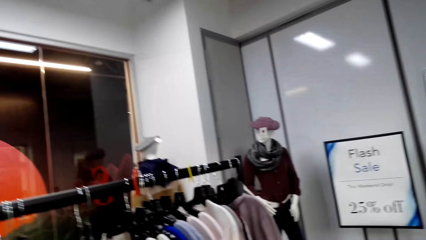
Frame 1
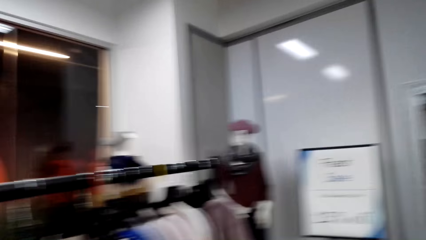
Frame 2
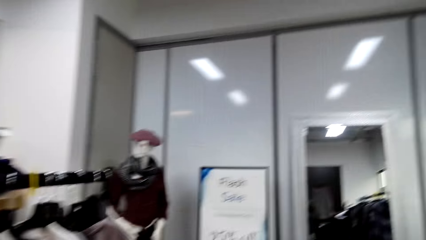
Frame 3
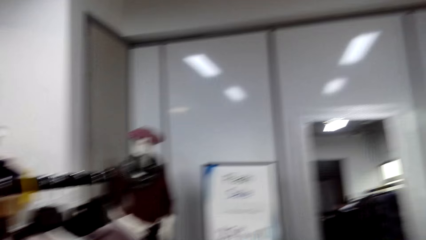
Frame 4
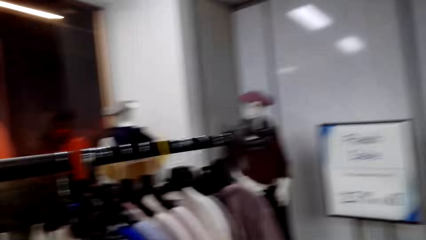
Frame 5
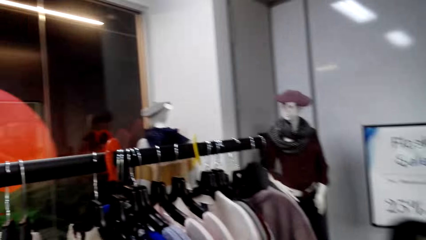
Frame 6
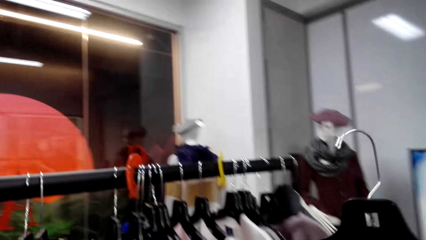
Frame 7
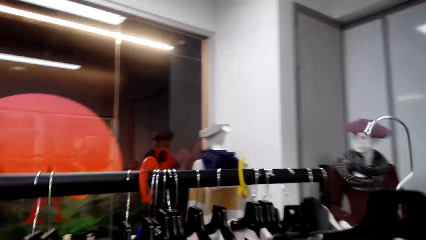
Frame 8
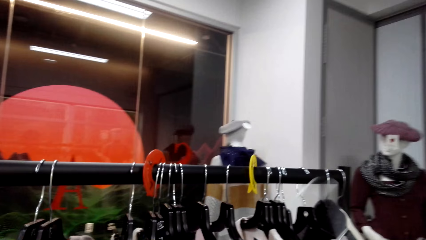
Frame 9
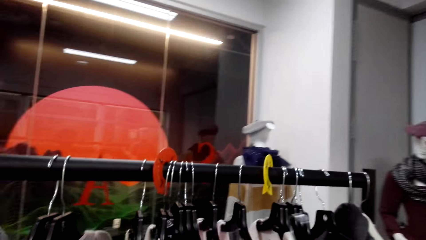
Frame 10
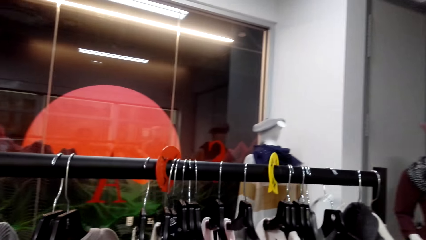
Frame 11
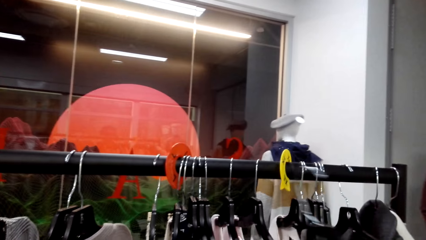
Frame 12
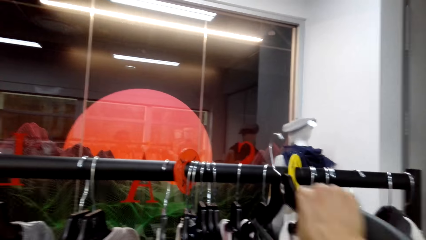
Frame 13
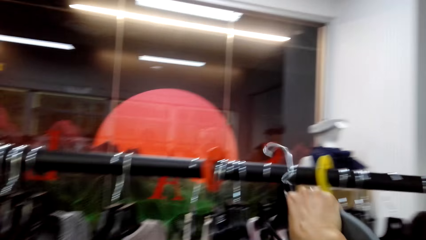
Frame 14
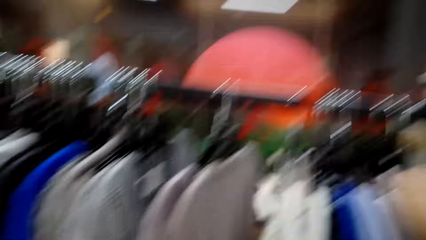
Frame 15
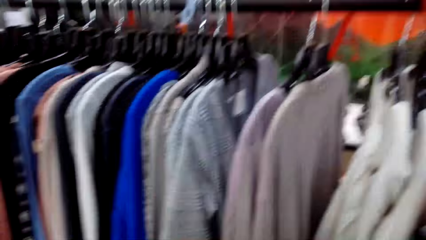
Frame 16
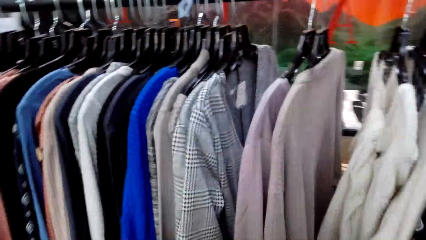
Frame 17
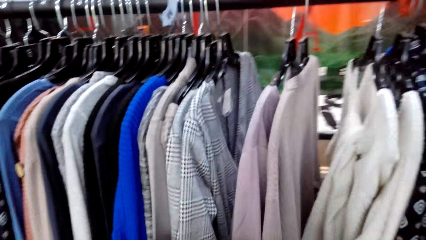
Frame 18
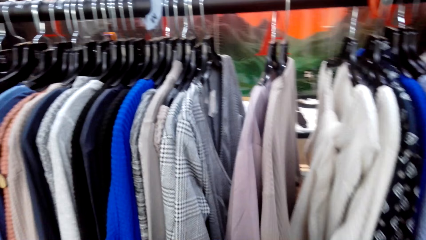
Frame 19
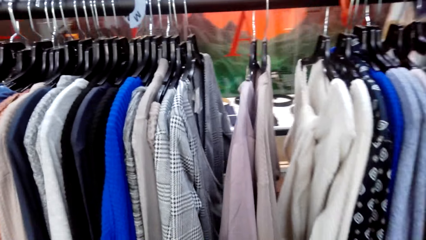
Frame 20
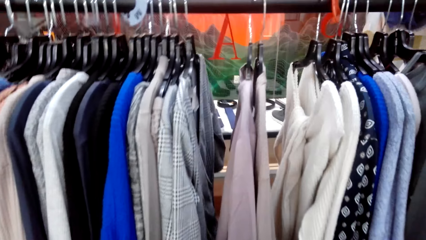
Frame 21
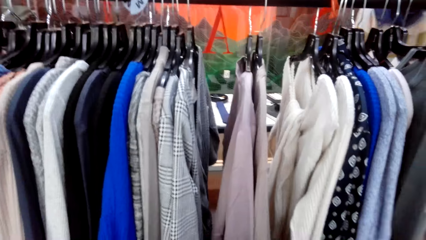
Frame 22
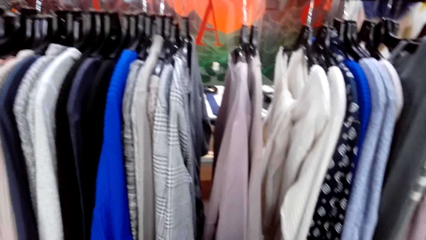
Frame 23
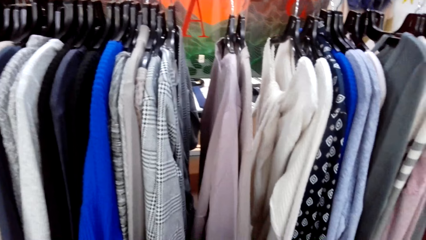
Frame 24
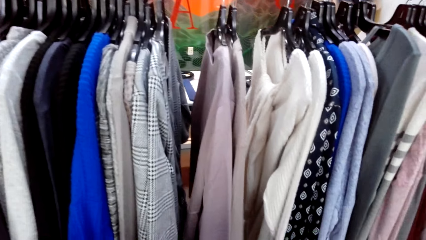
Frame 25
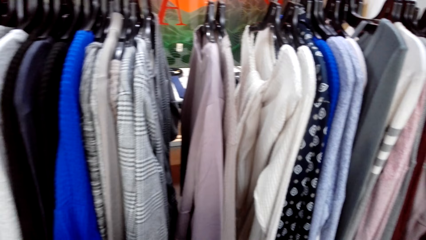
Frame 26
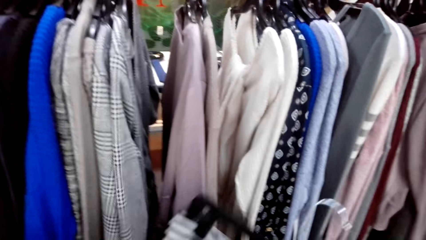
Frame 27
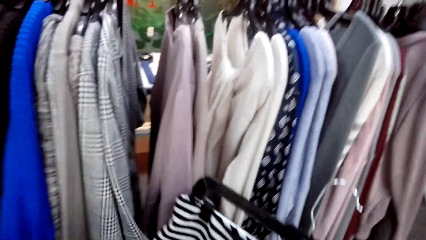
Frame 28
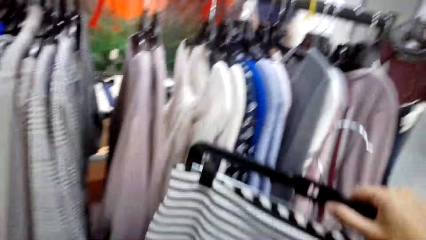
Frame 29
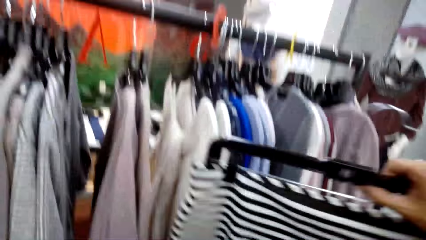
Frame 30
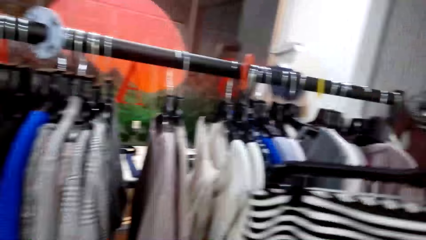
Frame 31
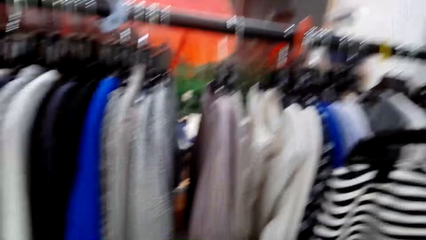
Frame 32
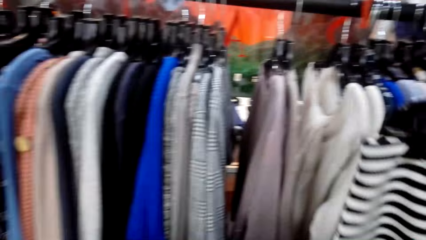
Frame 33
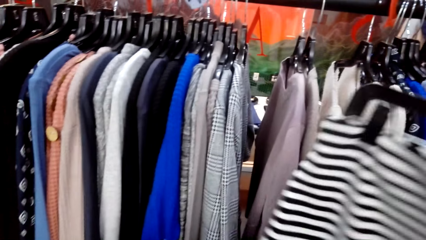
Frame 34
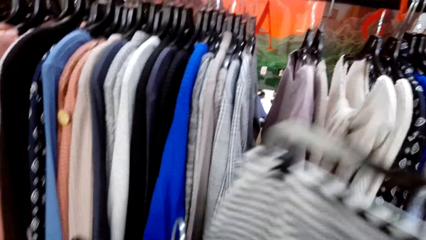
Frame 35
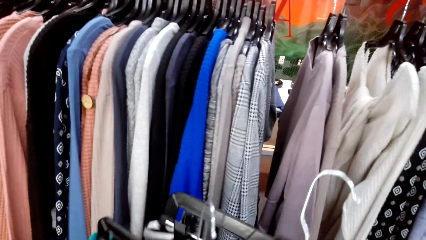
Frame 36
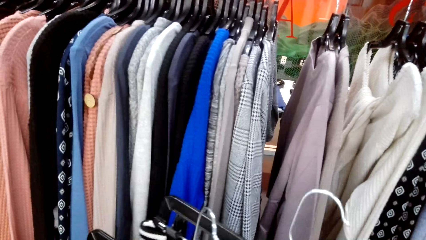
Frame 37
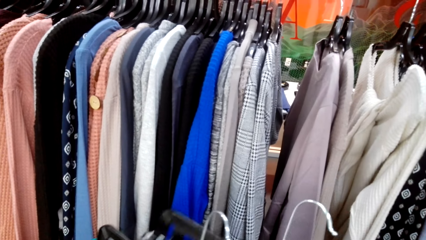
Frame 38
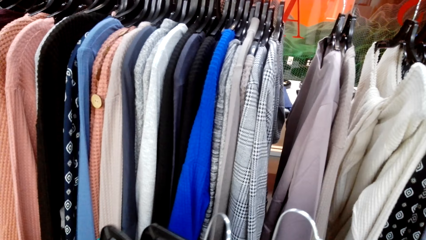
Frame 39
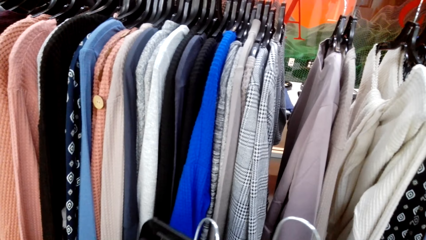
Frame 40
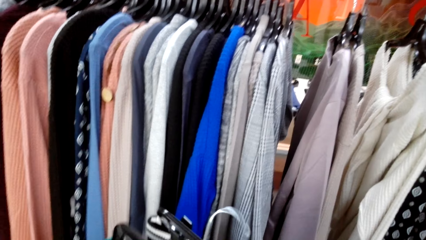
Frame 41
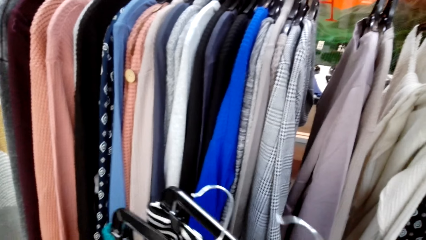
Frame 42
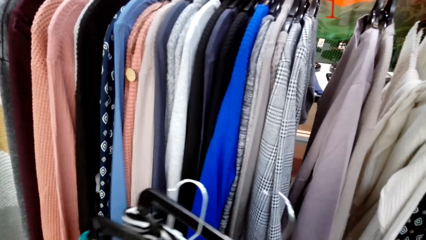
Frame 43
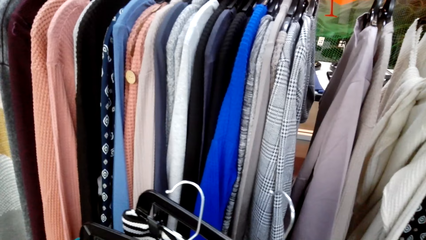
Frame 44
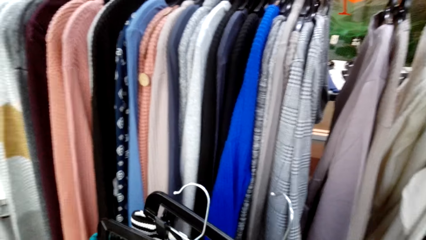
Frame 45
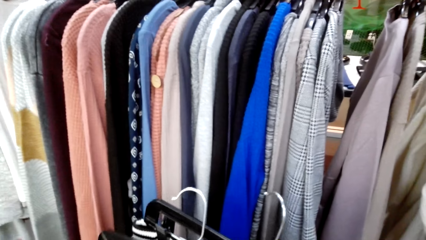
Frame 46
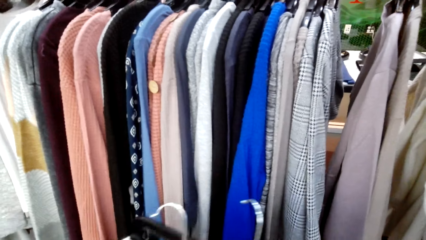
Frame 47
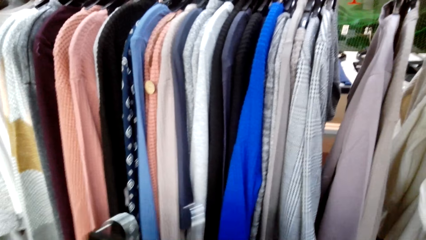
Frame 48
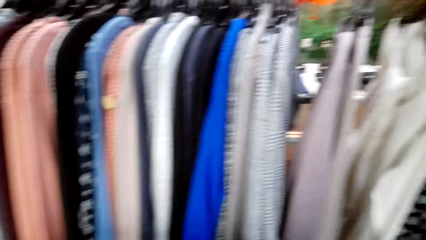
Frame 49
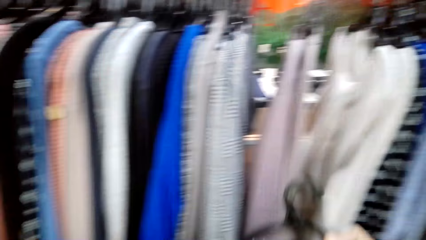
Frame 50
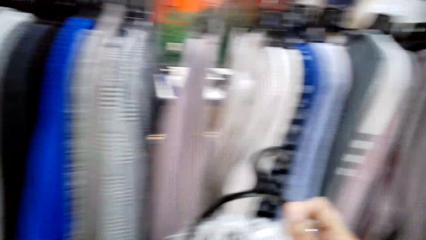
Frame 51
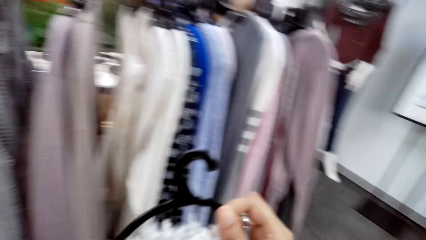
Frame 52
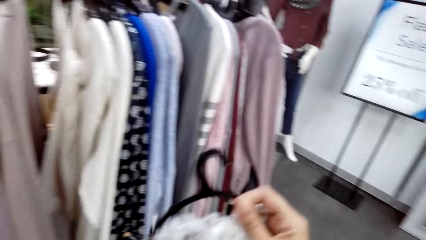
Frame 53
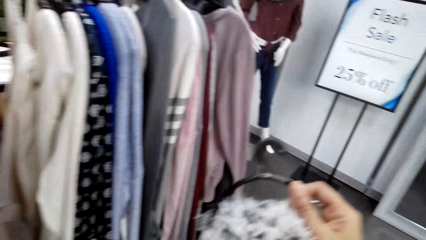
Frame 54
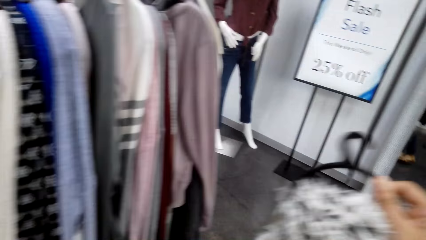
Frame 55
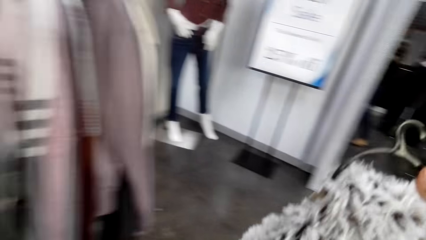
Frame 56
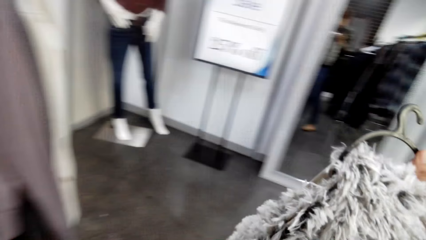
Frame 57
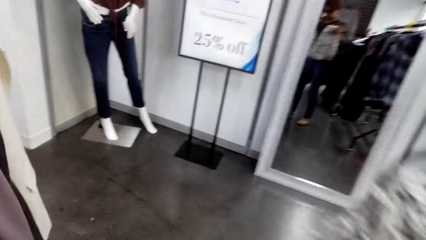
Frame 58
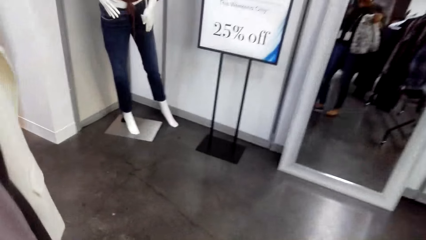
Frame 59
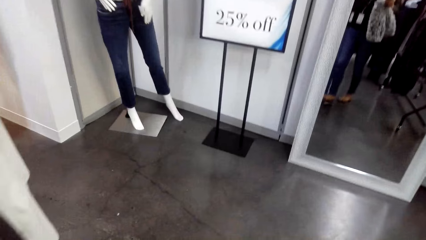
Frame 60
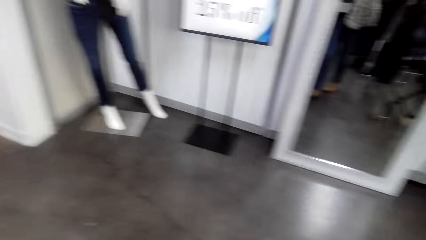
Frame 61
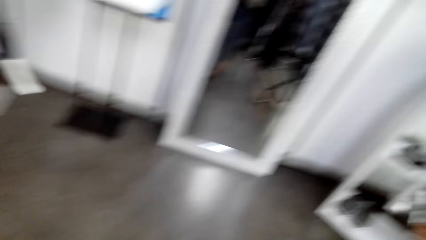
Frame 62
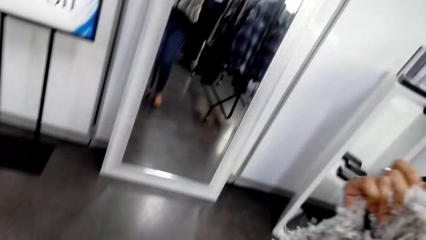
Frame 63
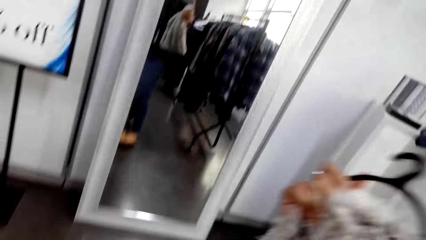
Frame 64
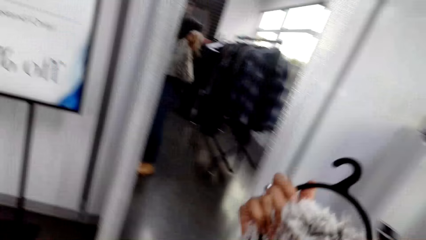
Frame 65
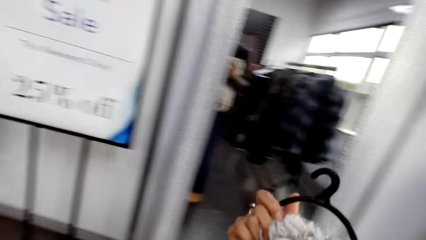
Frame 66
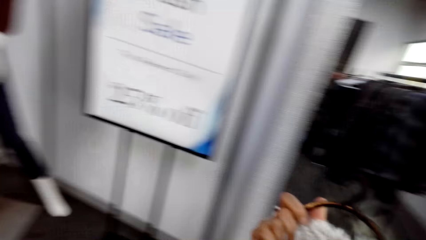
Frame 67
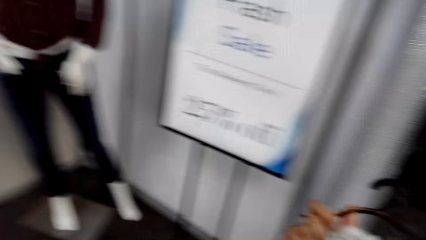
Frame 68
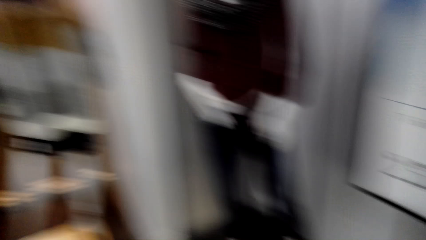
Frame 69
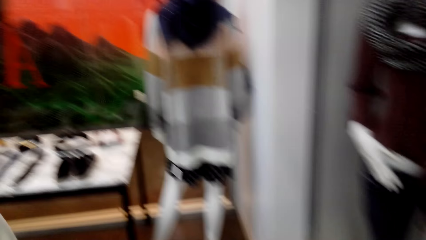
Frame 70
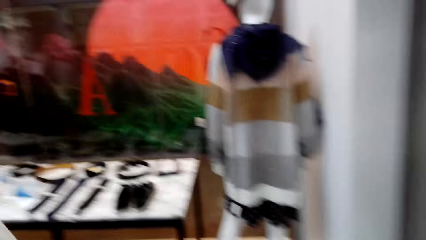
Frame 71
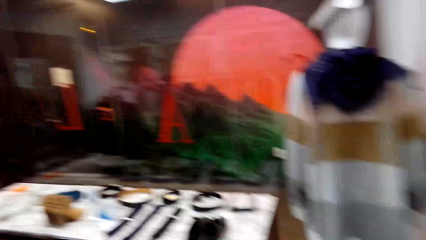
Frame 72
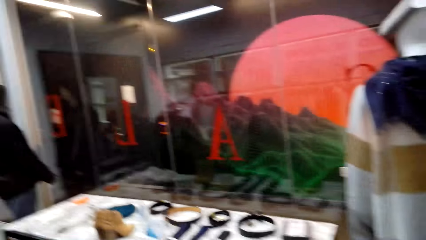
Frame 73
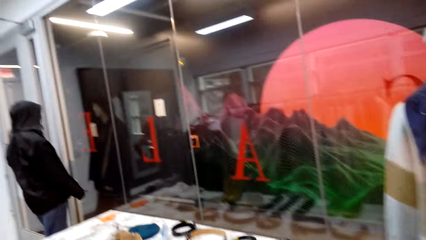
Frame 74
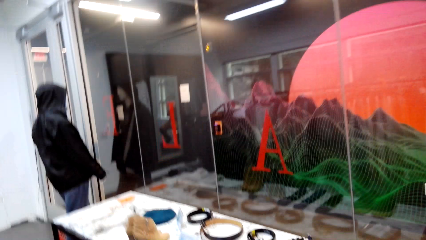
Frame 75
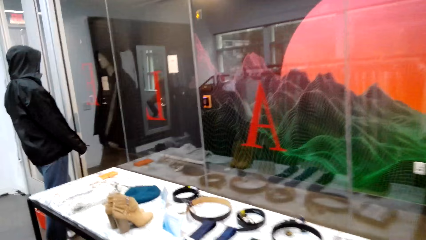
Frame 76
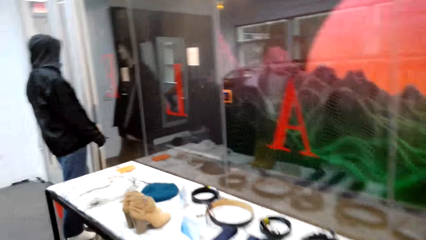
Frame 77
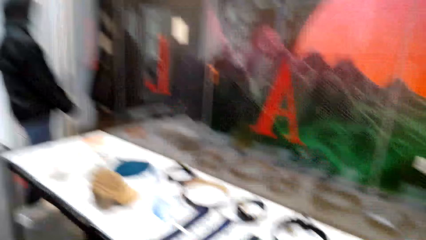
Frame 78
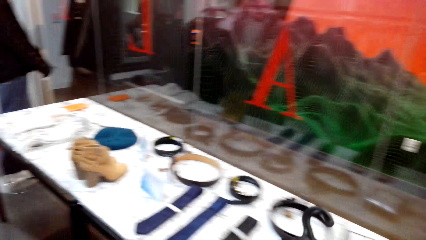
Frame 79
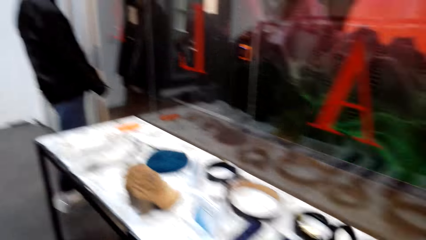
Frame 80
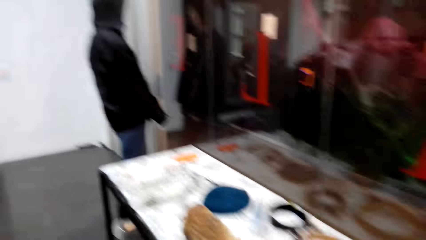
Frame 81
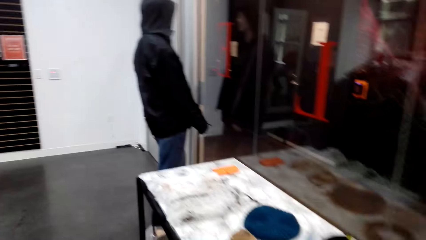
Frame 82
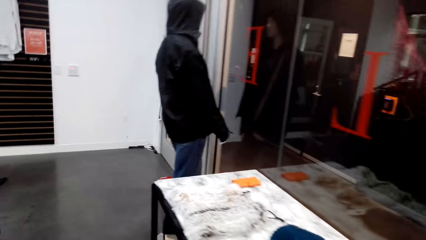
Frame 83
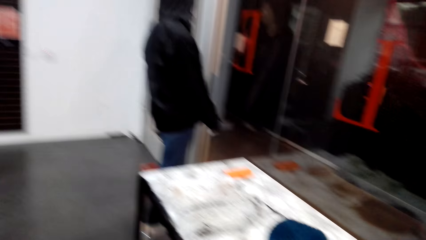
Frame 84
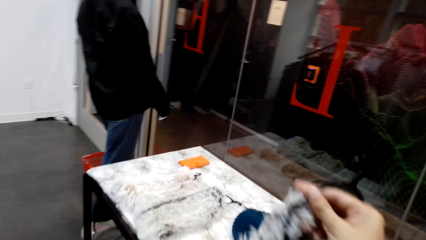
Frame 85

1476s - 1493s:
The camera wearer hangs the cloth on the cloth line. She checks another cloth in her hands. She walks in the store with a cloth. She checks another cloth on her hands and checks another cloth on the mirror.
